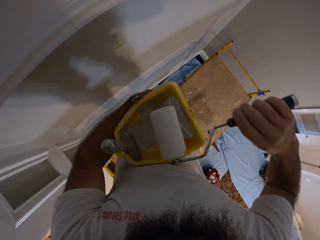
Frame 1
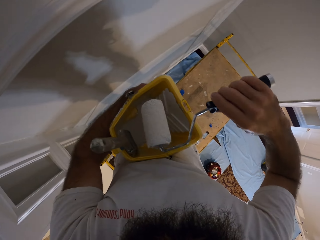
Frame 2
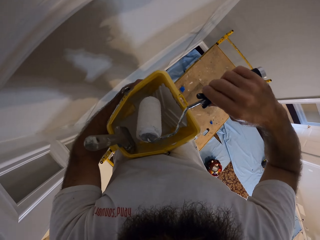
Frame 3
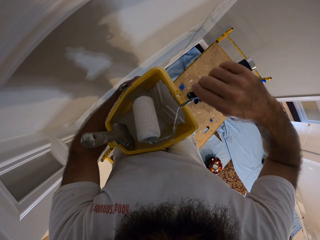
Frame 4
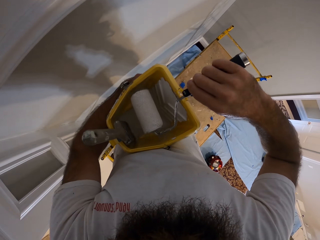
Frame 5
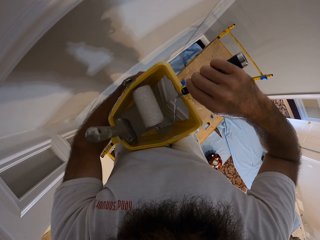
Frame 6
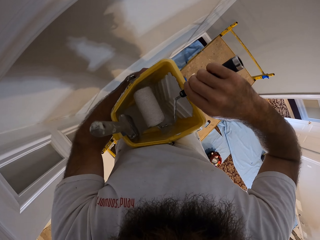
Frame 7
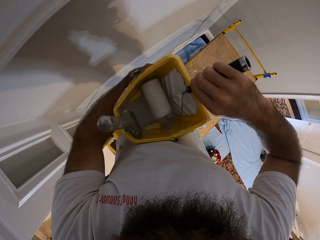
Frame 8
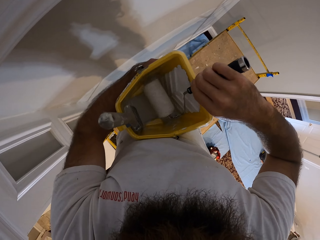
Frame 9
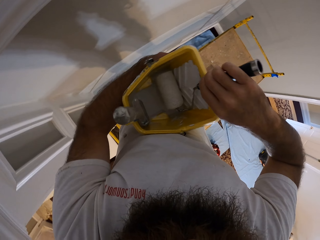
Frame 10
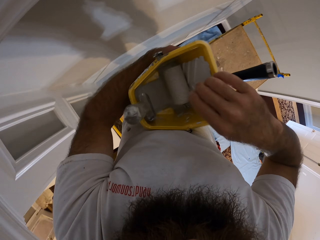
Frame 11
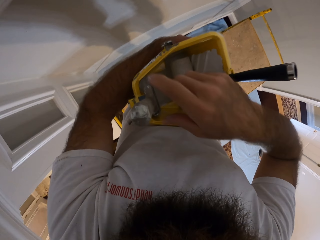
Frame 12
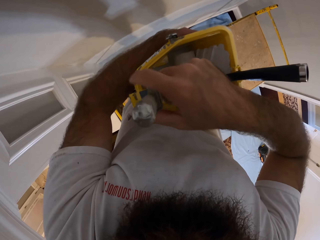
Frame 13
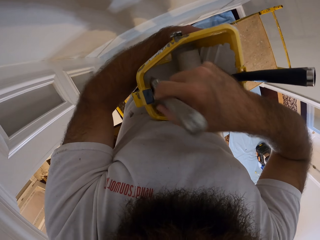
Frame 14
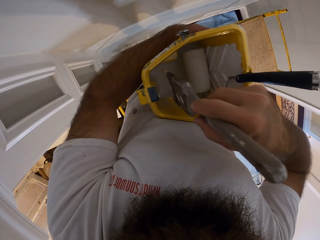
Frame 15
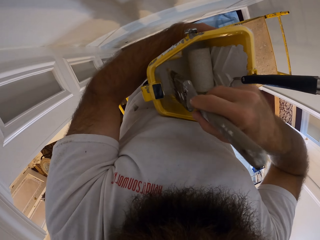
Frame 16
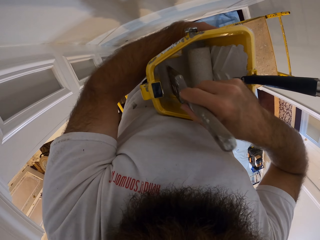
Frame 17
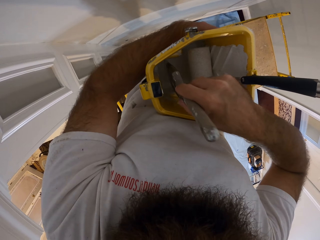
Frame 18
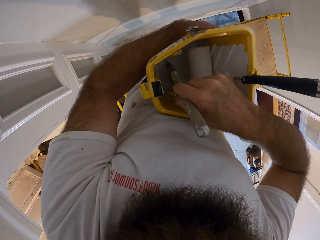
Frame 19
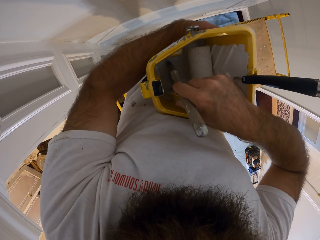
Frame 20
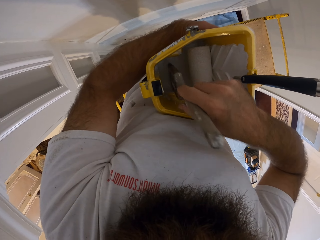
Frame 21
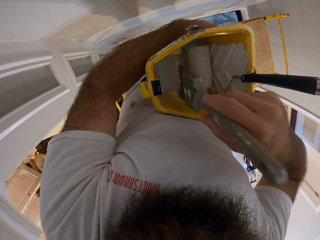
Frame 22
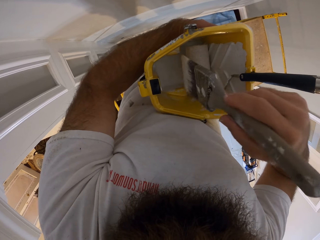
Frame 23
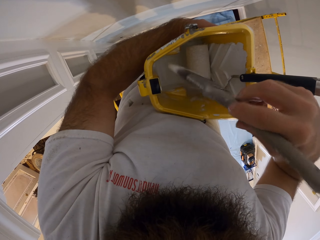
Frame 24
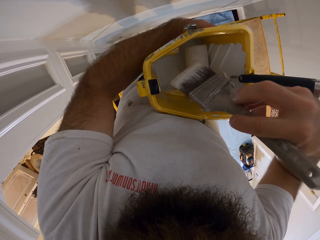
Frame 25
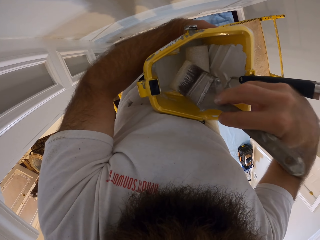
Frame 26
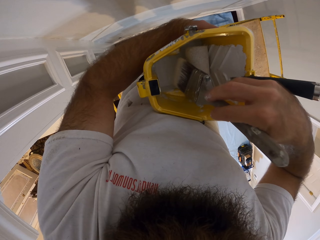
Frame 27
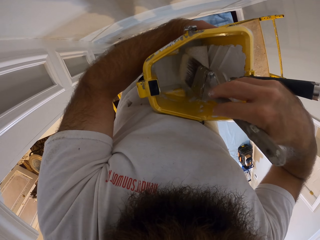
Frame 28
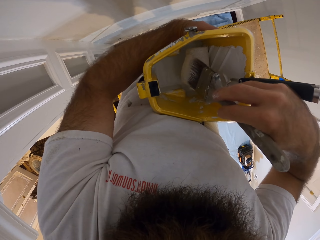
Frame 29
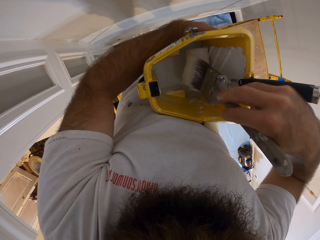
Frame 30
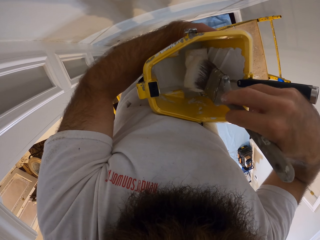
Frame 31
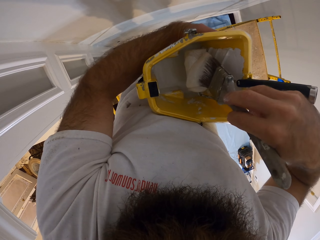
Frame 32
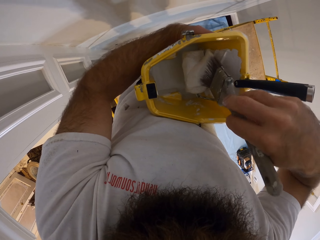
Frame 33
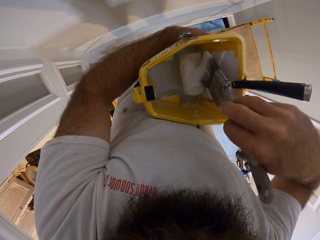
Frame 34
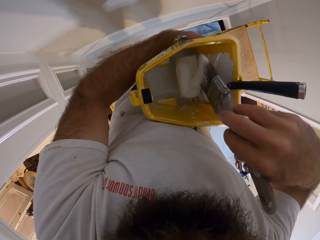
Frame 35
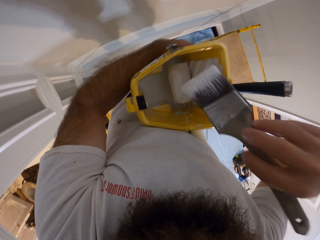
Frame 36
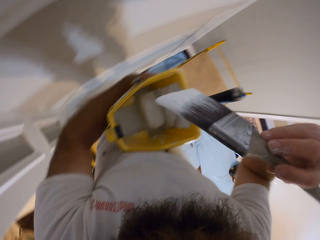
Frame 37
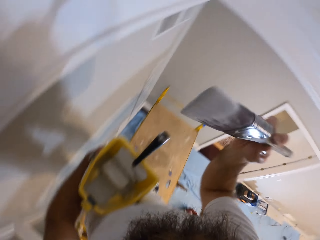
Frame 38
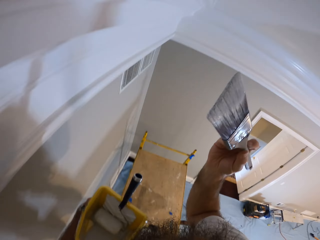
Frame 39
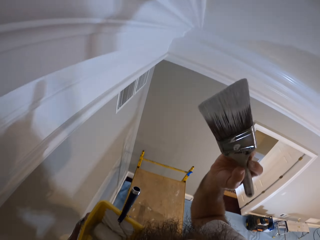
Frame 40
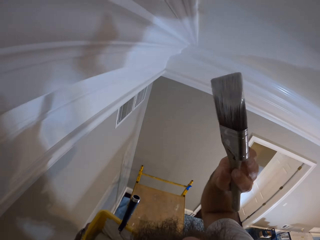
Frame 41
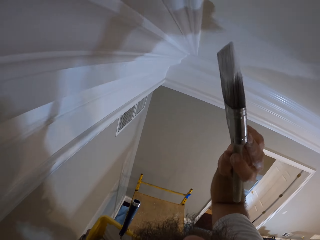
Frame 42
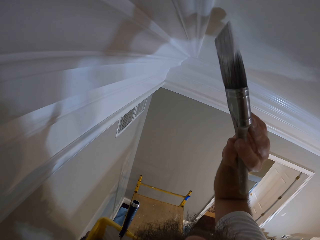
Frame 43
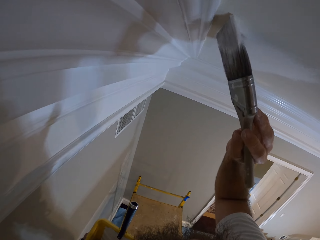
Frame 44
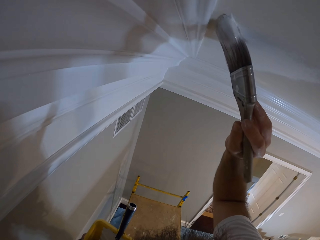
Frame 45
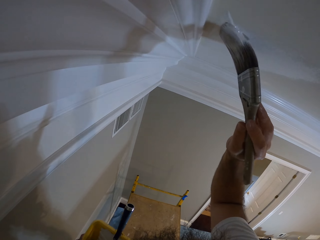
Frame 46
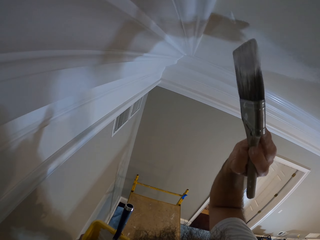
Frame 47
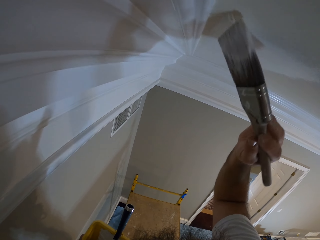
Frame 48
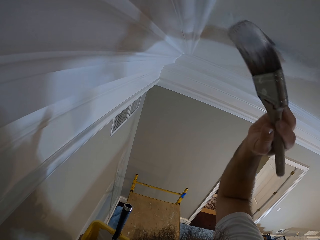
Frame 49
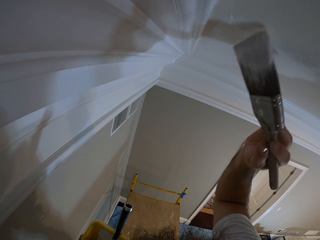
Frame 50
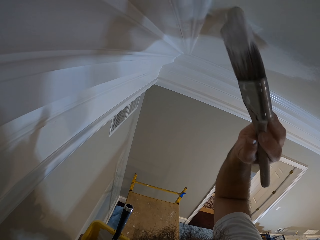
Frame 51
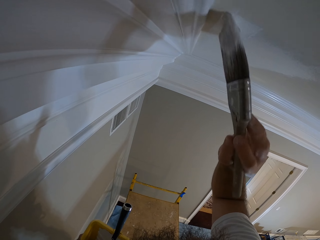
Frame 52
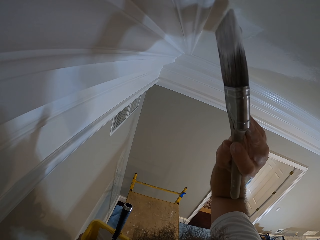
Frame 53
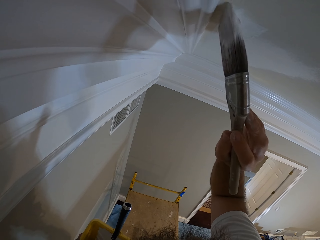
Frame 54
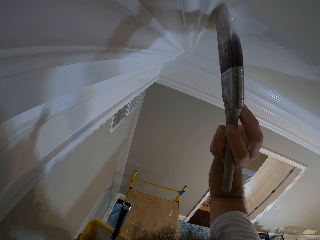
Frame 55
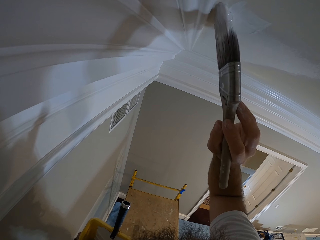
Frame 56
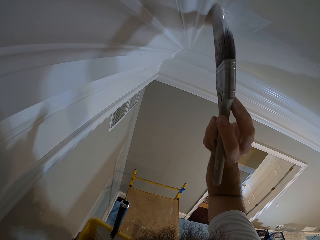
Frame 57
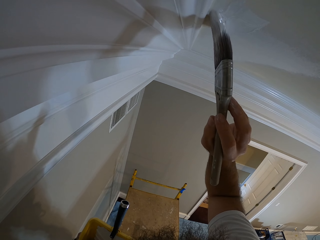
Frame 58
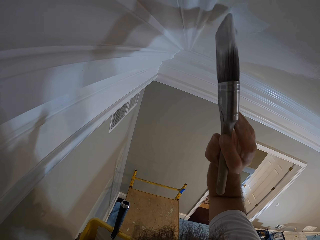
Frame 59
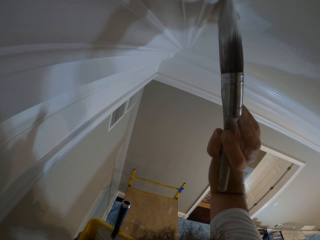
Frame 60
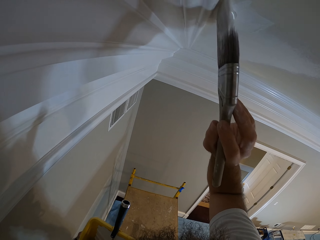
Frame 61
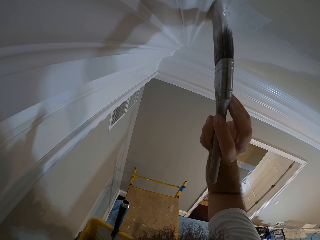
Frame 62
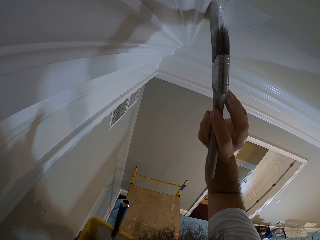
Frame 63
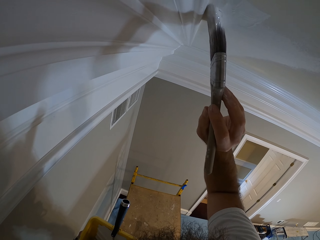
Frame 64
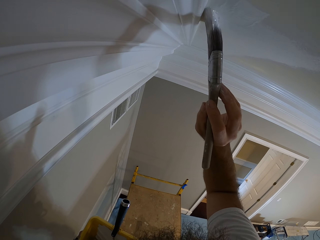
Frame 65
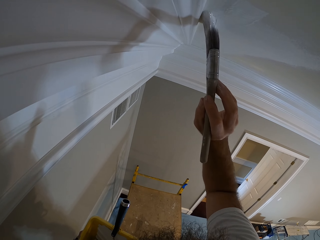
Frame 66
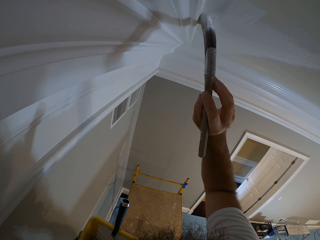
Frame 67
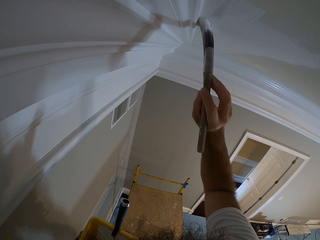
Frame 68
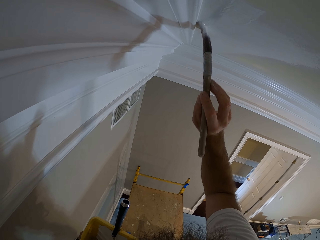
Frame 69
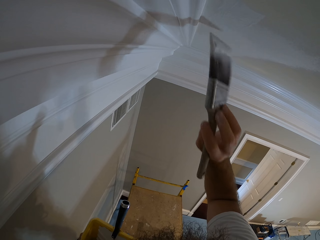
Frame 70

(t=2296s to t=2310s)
The camera wearer places the paint roller in his right hand into the paint bucket in his left hand. He holds the paint brush. He picks up the paint brush from the paint bucket in his left hand with his right hand. He dips the paint brush in his right hand into the paint inside the paint bucket in his left hand. He wipes the paint roller inside the paint bucket in his left hand with the paint brush in his right hand. He paints the ceiling with the paint brush in his right hand.

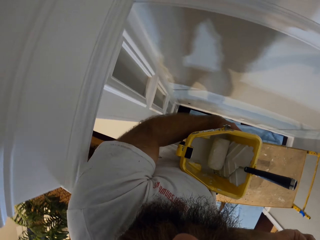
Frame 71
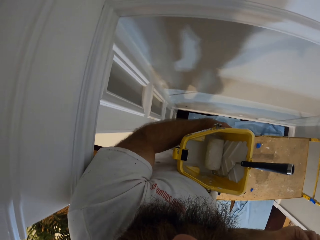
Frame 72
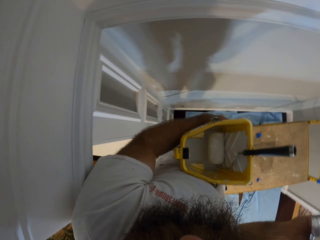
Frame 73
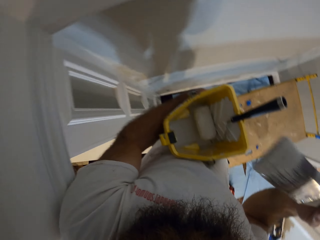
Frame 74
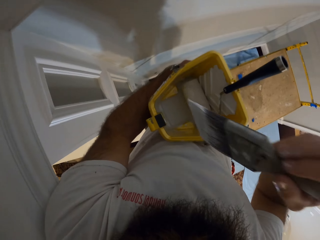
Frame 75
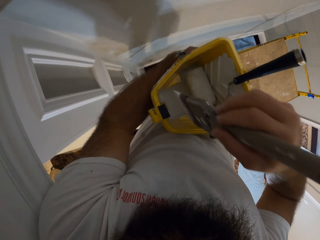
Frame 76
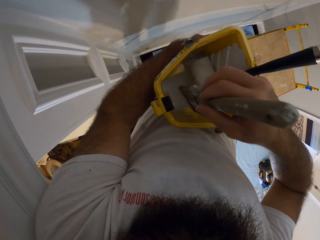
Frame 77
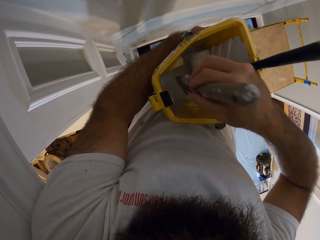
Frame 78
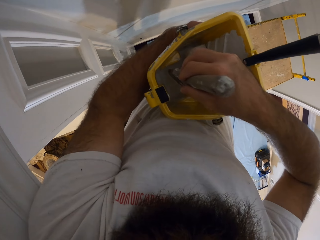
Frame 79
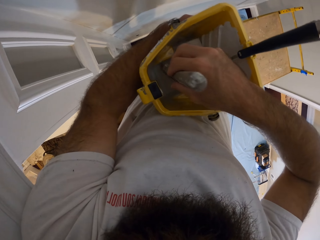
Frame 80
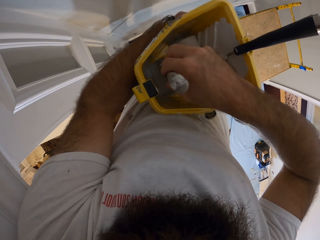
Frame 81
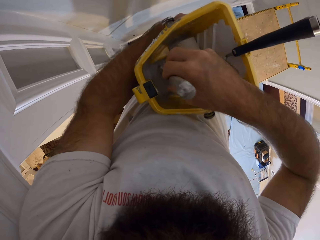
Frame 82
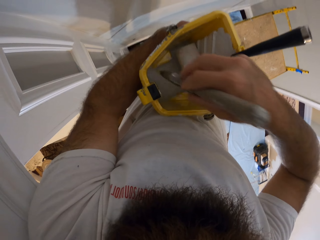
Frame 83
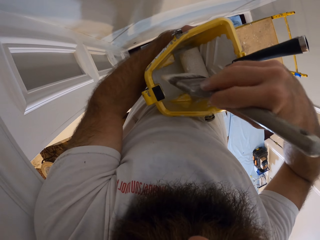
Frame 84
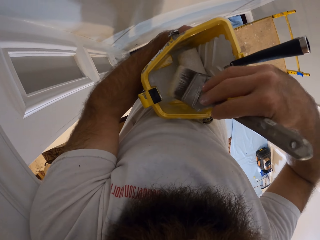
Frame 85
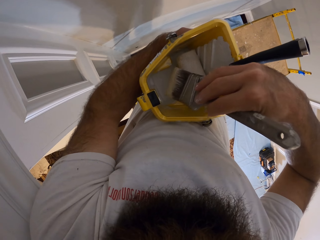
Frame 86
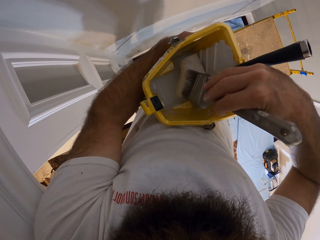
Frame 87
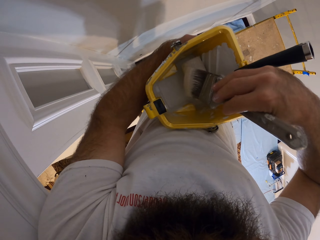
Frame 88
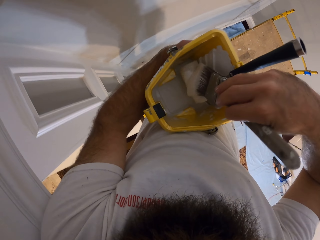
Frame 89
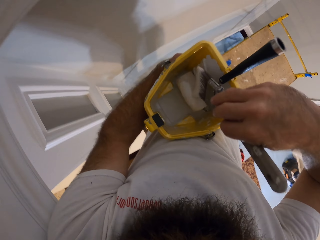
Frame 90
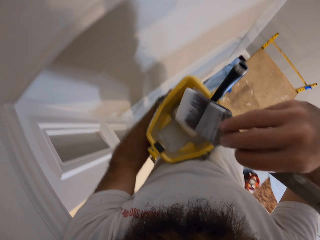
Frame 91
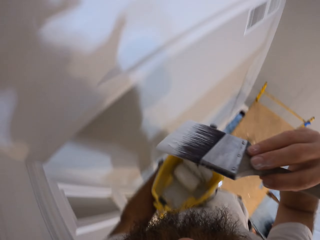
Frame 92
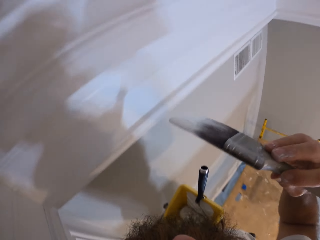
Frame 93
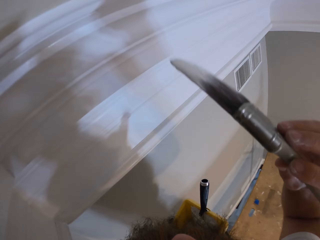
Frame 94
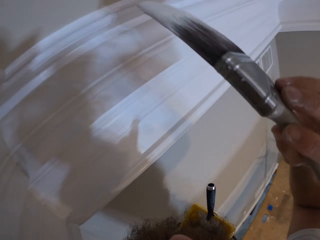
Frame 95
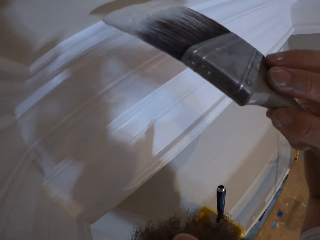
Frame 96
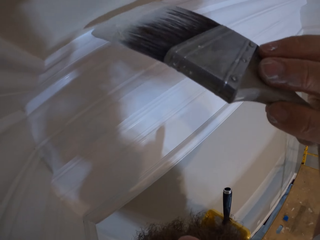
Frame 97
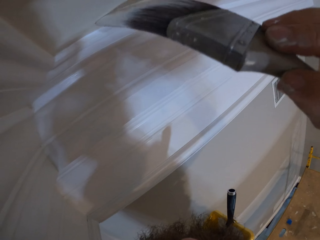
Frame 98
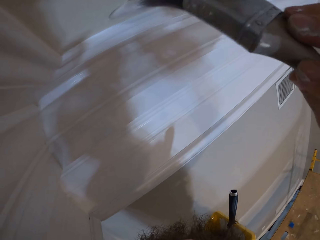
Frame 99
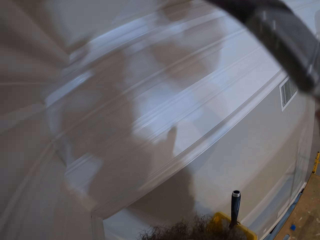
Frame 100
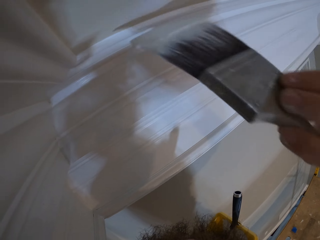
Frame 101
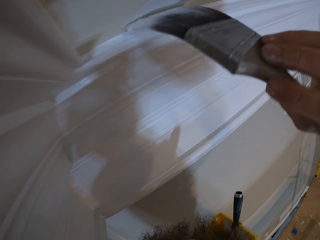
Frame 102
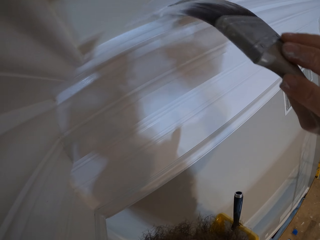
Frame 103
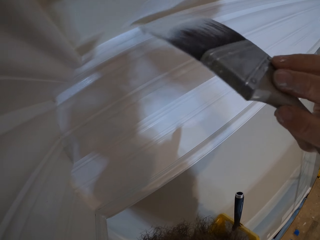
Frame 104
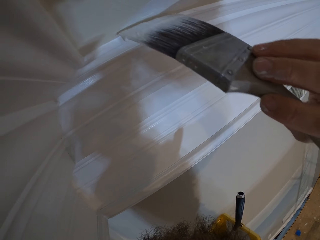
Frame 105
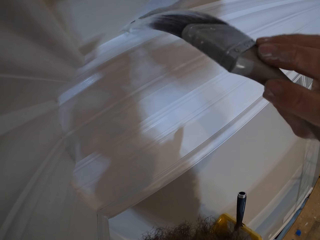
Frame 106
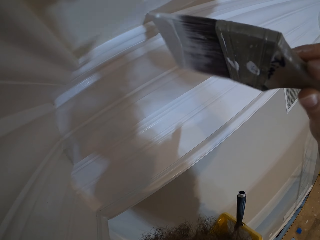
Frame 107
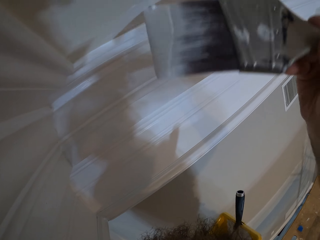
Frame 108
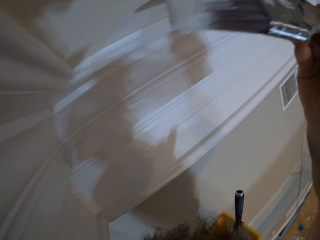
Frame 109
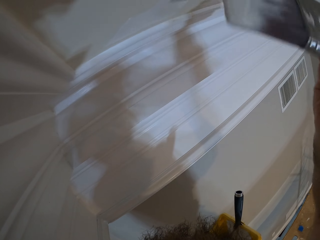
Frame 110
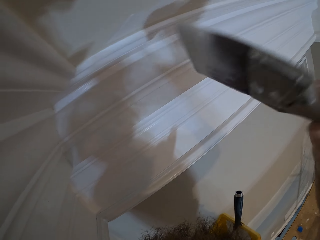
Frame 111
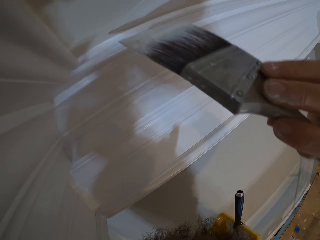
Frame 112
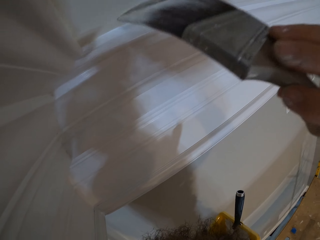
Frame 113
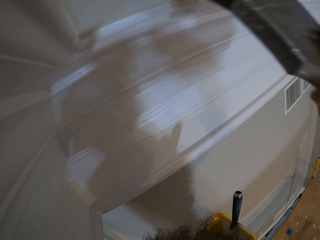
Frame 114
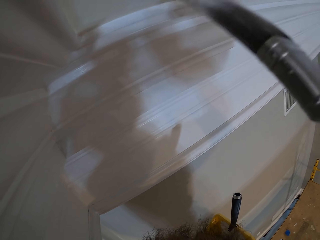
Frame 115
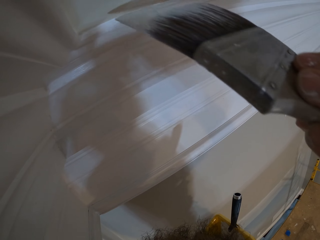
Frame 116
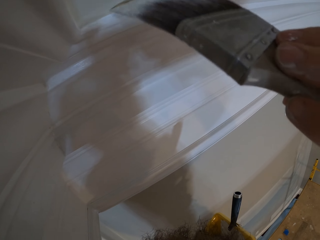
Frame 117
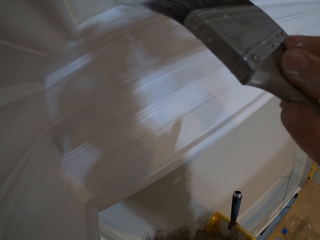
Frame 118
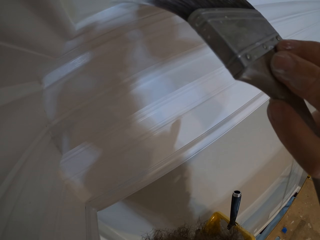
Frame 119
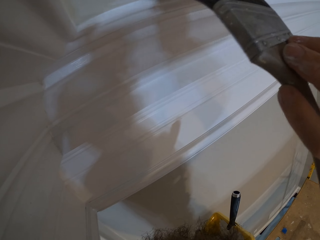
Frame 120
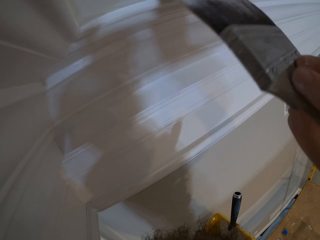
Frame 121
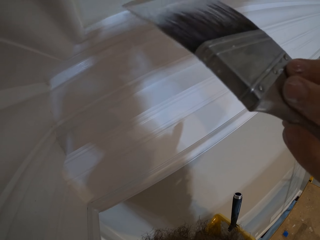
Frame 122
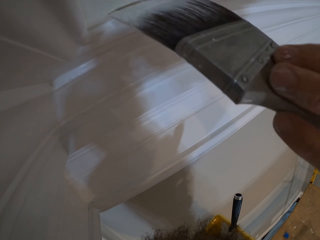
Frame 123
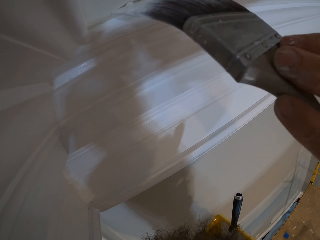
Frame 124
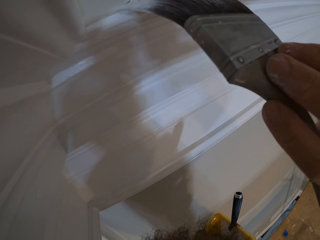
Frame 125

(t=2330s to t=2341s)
The camera wearer dips the paint brush in his right hand into the paint inside the paint bucket in his left hand. He wipes the paint roller inside the paint bucket in his left hand with the paint brush in his right hand. He paints the ceiling with the paint brush in his right hand.
